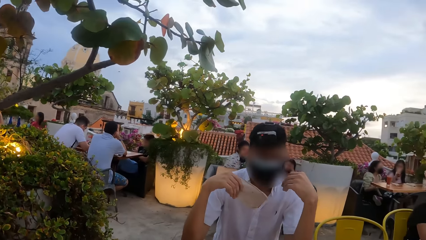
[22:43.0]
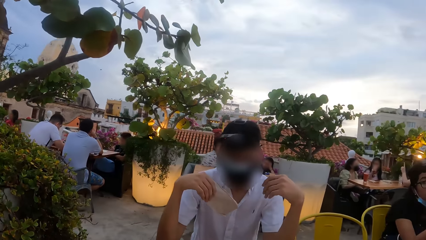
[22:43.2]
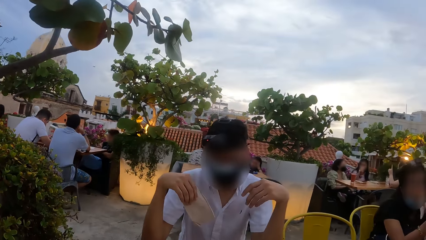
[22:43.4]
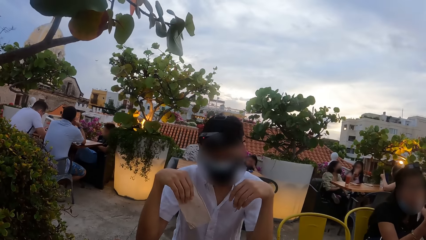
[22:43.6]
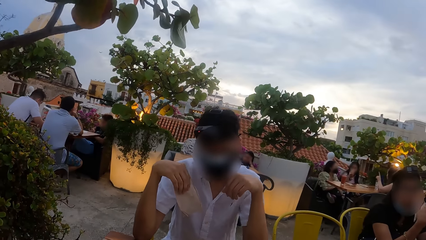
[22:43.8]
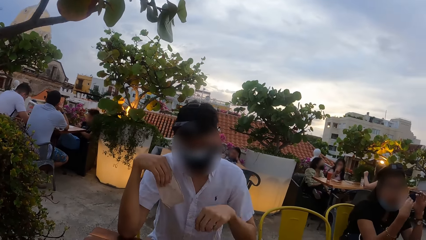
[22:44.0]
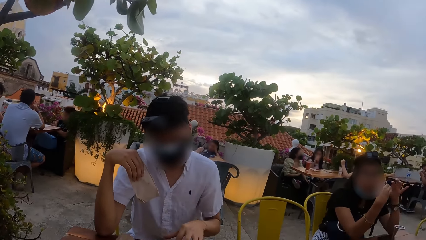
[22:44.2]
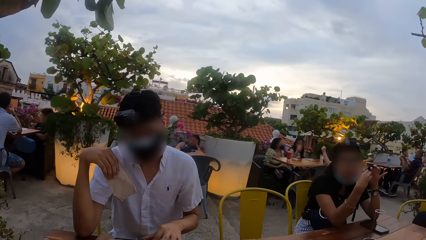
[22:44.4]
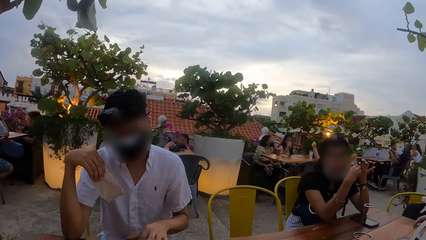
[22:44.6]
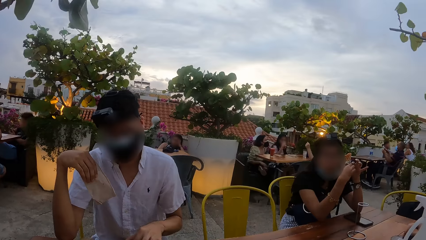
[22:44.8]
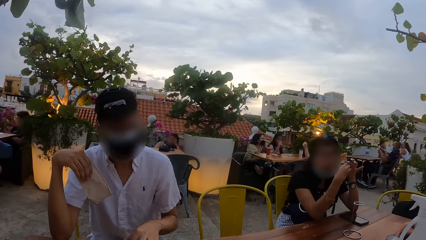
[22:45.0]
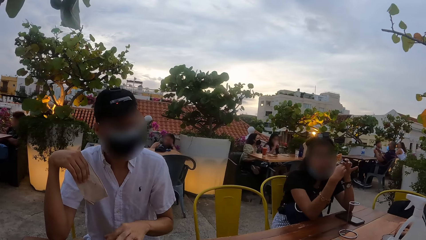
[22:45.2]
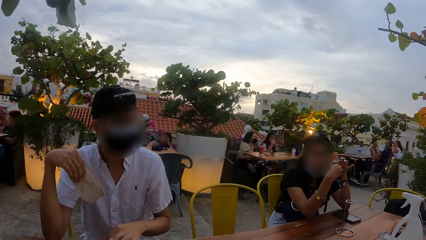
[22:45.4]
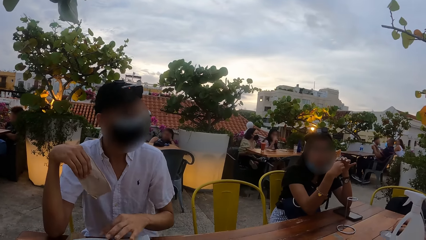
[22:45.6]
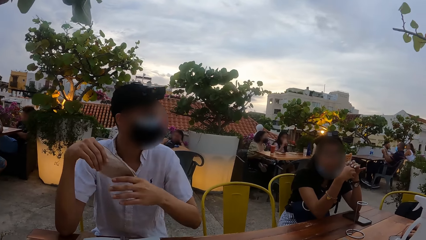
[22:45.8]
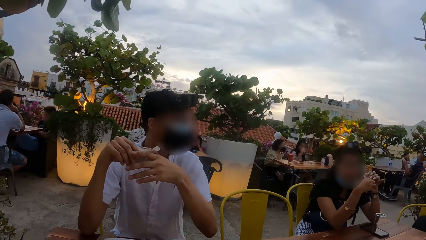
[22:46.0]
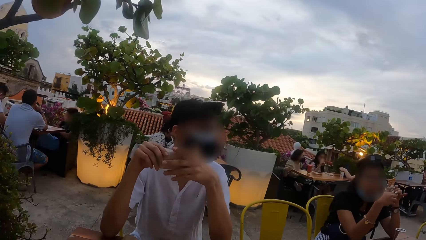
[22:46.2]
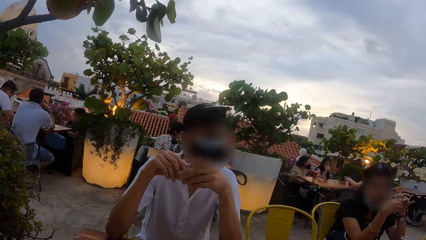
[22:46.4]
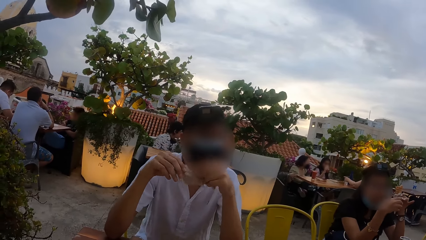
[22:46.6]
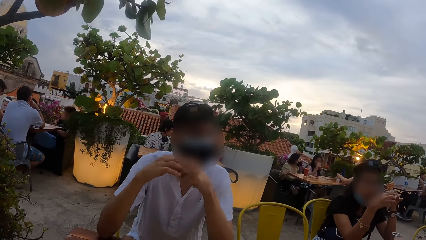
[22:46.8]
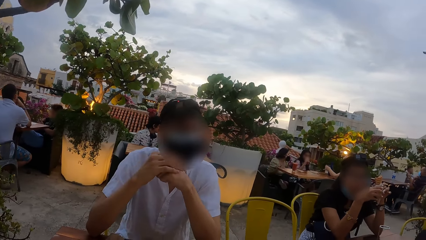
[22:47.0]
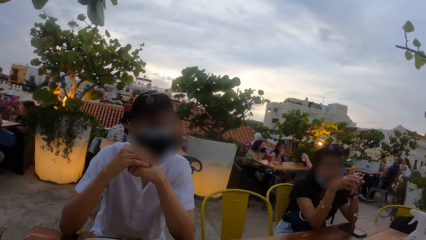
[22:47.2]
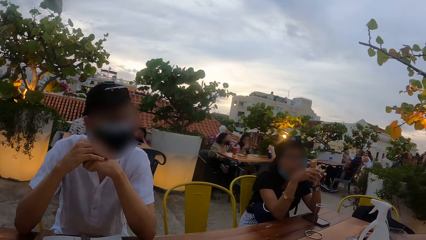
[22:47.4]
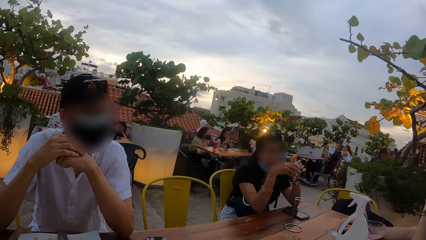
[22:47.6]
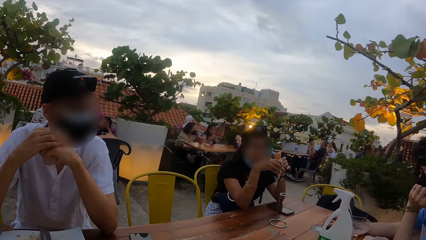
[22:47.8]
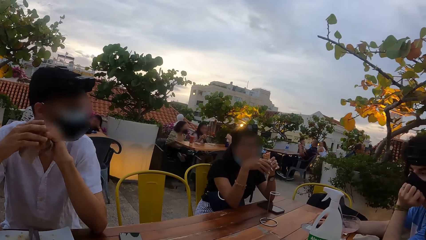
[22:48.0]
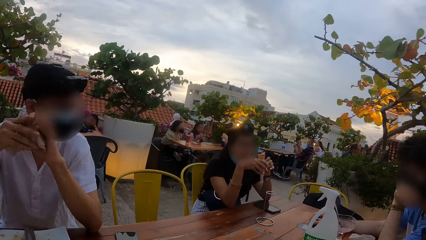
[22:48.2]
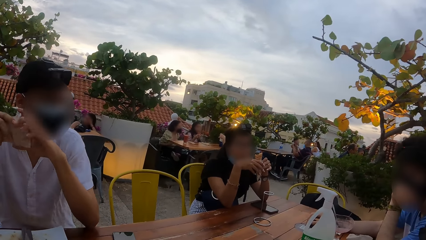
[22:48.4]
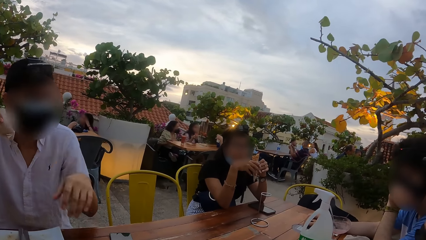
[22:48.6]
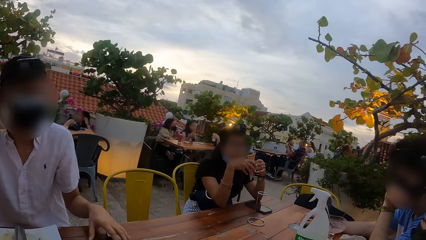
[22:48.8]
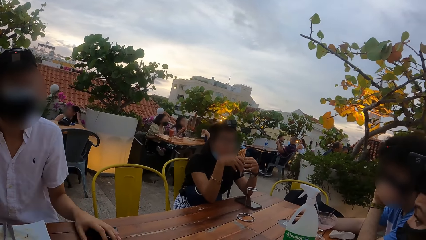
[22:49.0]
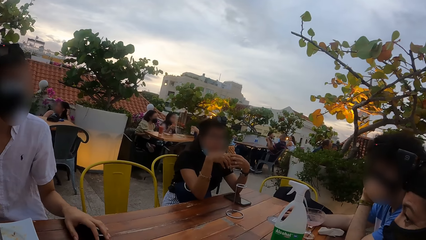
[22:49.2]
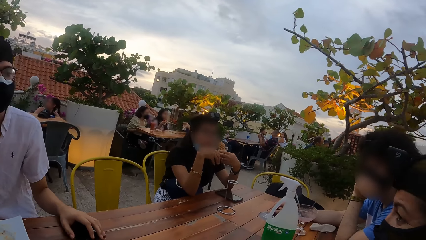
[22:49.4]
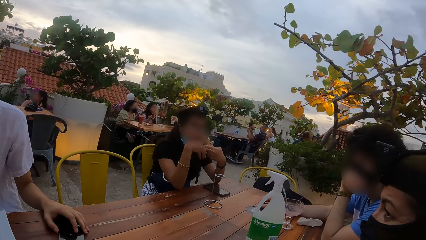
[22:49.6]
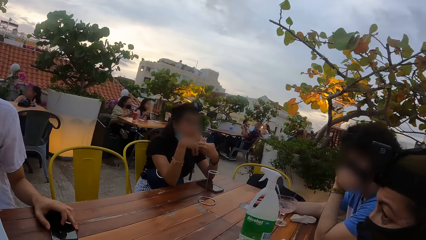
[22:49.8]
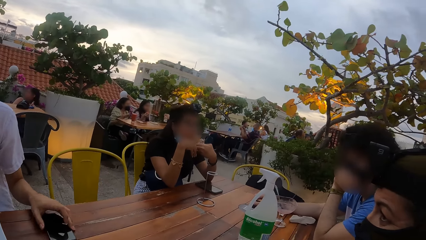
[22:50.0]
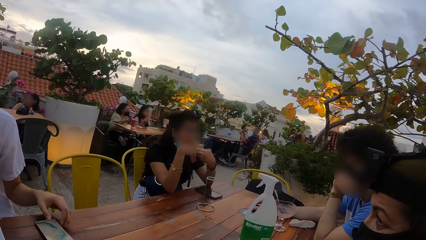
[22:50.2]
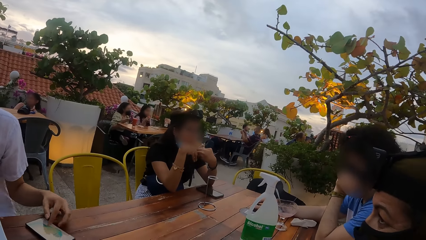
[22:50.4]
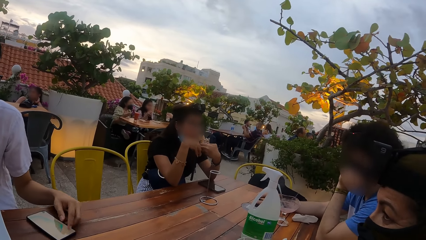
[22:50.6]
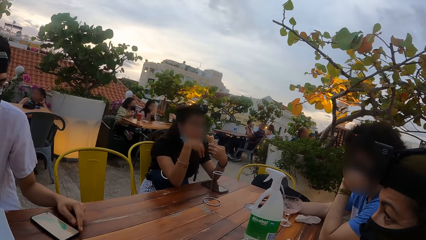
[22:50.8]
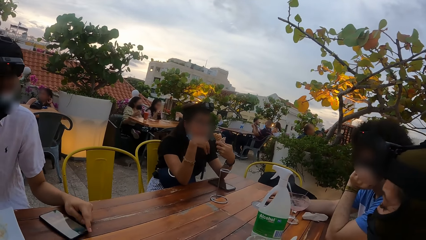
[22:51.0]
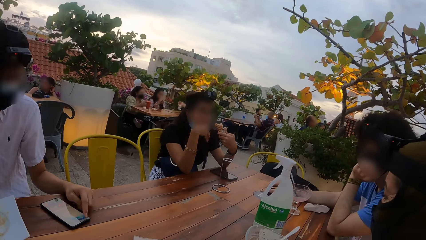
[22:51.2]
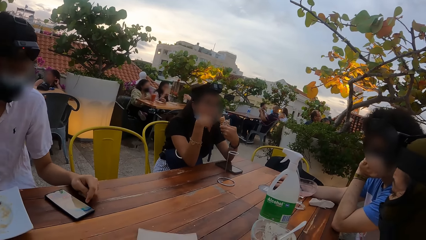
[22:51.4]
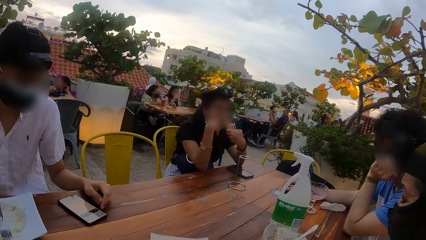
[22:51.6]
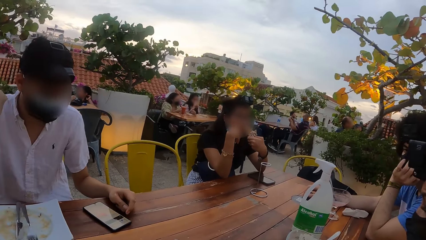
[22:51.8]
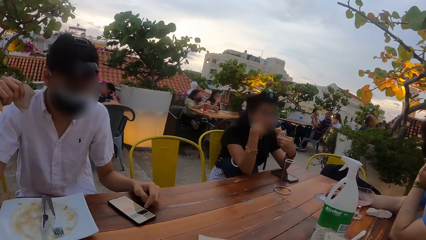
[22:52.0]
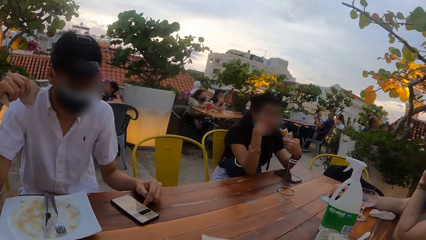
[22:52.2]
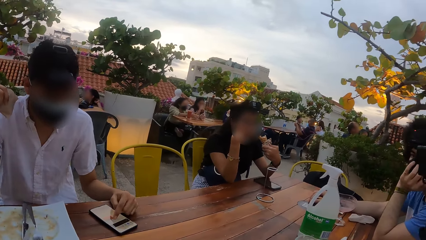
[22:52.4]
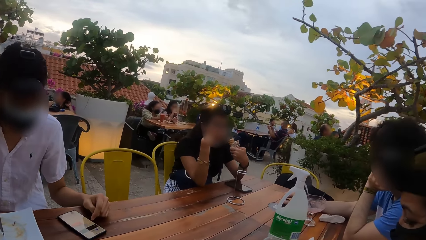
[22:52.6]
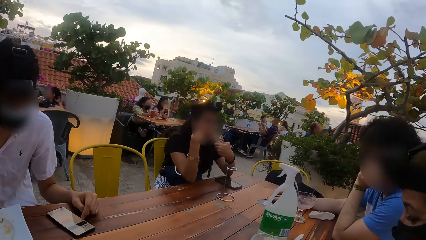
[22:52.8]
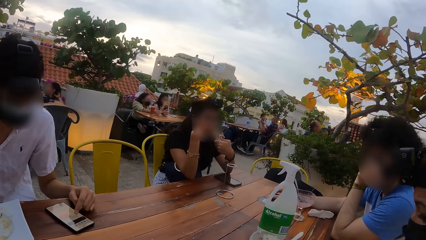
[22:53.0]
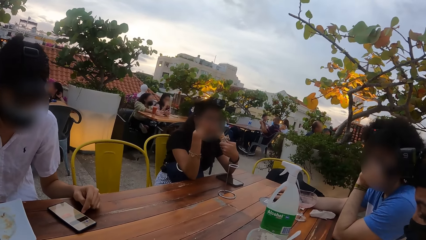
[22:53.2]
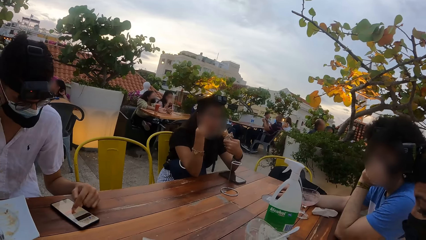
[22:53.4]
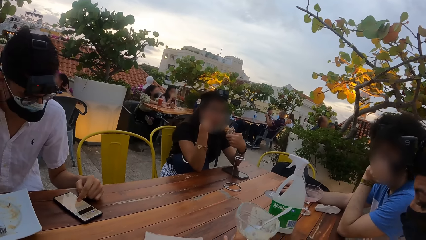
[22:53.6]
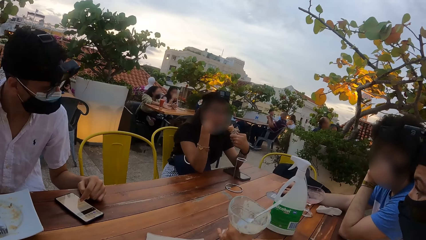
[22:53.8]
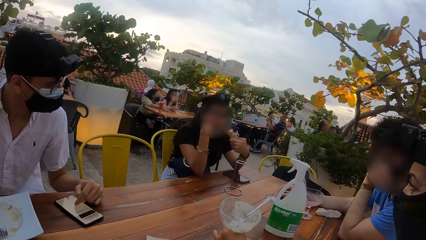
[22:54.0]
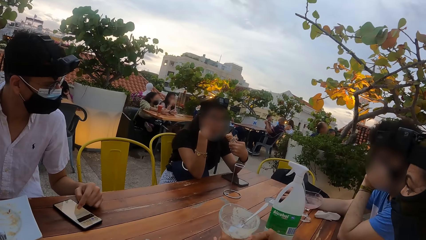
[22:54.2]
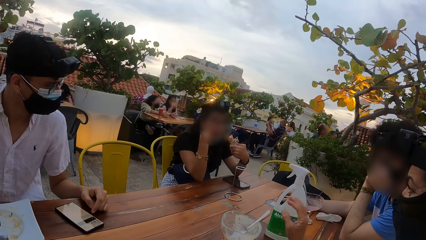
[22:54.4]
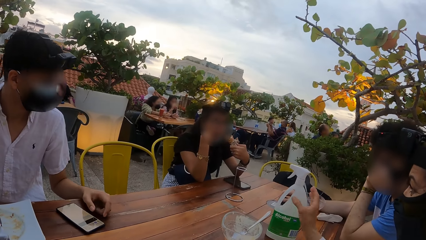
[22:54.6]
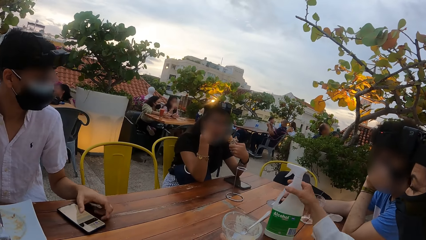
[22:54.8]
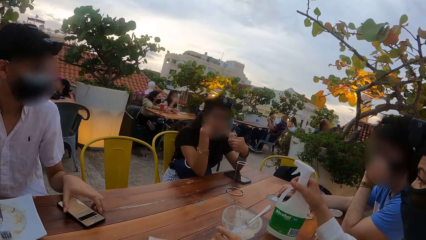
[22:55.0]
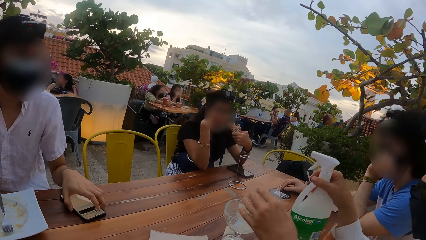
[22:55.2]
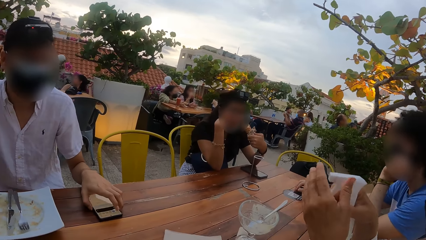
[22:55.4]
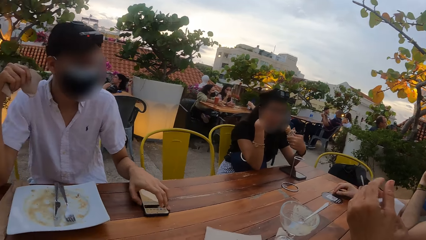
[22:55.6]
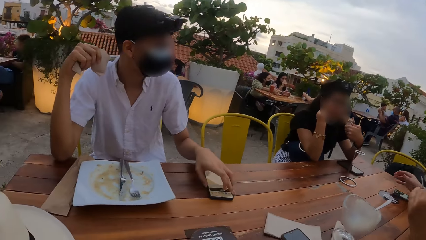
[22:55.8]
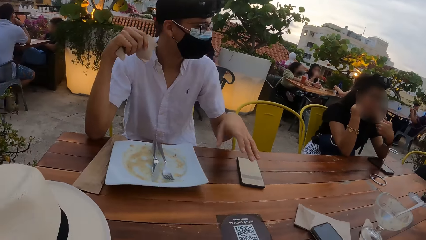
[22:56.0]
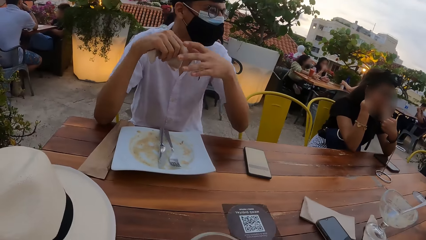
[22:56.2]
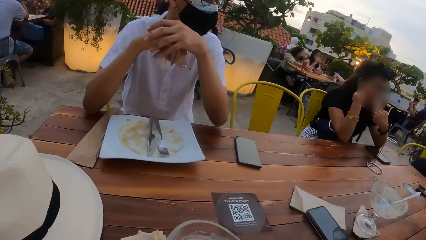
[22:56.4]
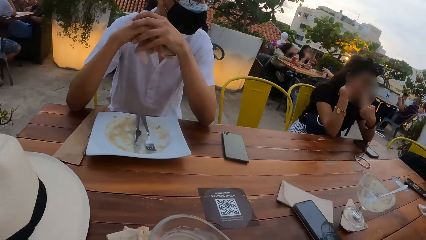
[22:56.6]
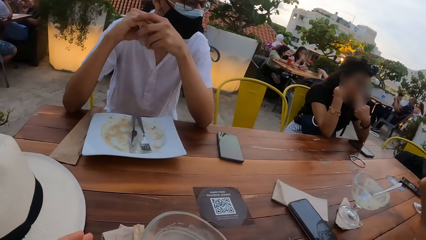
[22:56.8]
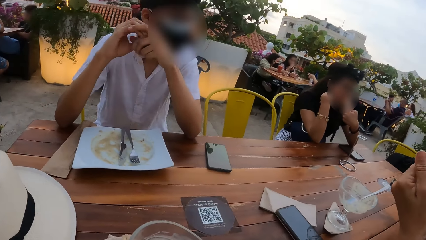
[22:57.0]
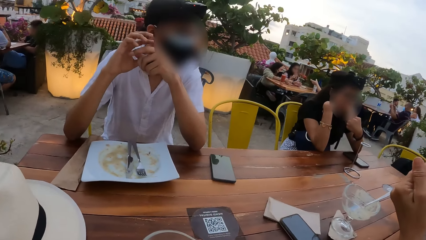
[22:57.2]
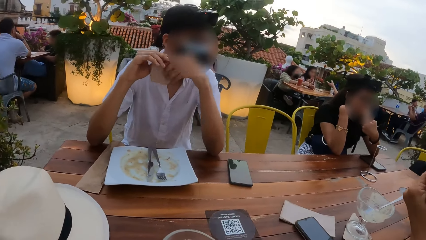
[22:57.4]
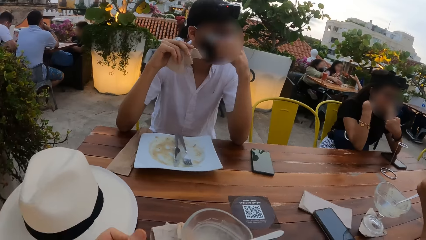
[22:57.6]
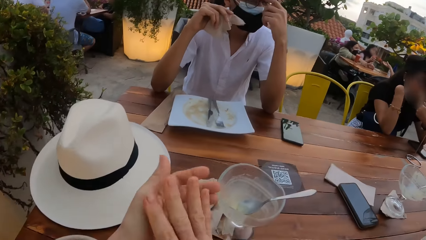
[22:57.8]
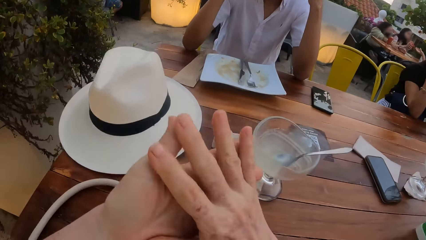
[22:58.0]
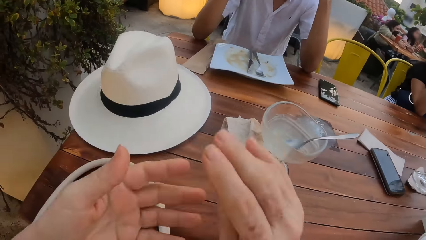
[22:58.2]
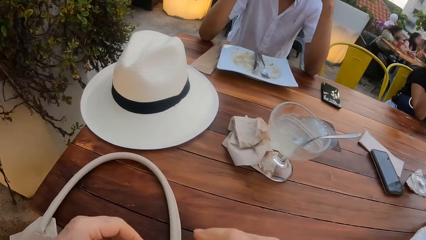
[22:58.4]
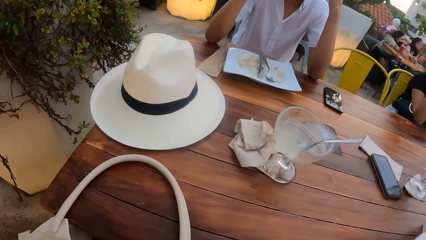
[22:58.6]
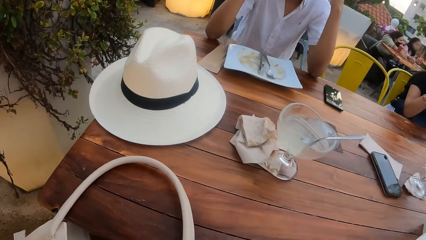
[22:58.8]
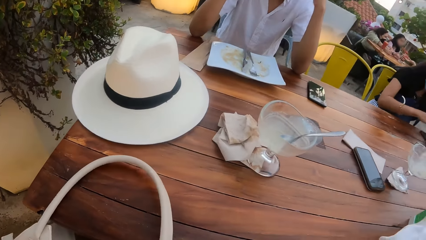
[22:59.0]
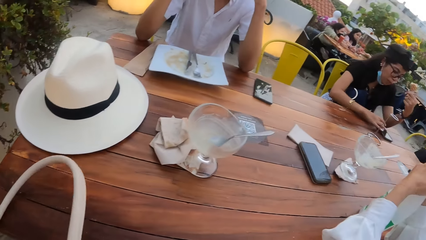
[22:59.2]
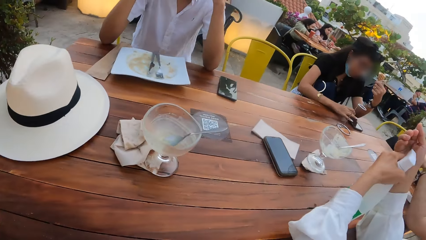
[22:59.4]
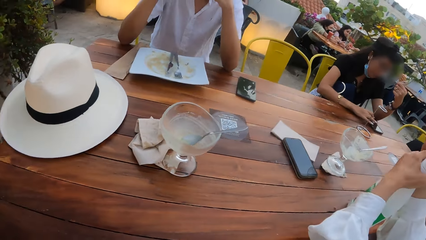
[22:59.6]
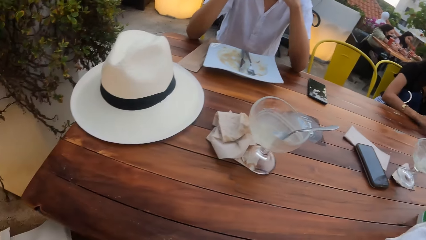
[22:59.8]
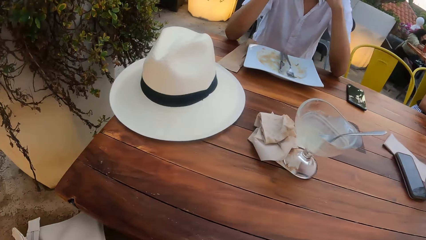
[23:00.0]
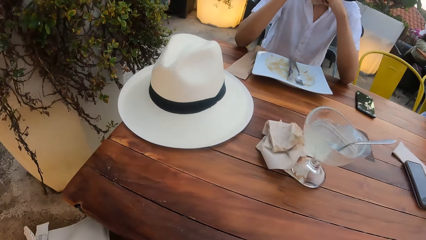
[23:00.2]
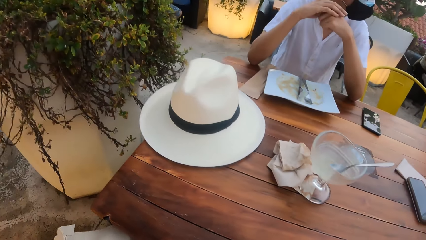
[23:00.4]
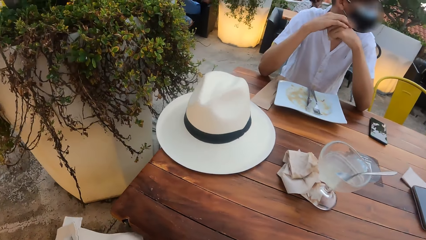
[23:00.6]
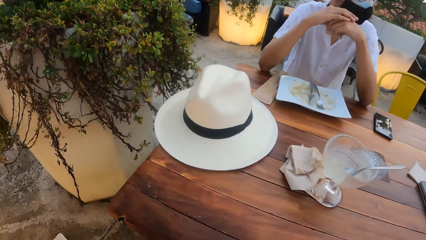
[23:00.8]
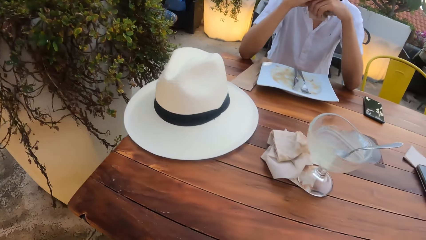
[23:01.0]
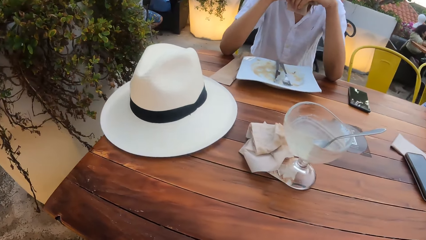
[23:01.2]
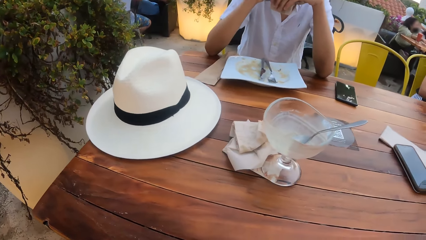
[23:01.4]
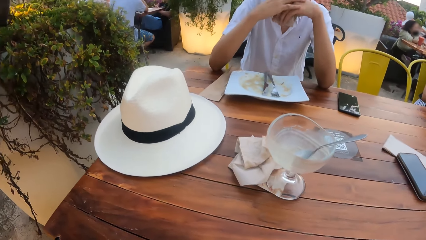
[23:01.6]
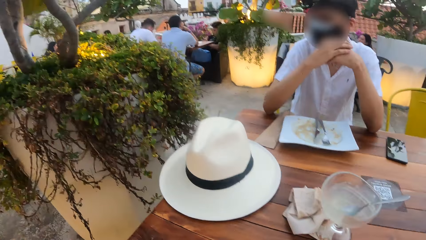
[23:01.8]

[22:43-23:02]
The camera wearer looks at a person. A man holds the handkerchief in his right hand with his left hand. The man passes the handkerchief in his right hand to his left hand, holds his hands together, and places his left hand on a phone on the table. A woman eats the wafer in her hands. The man holds the phone on the table, adjusts the phone on the table with his left hand, and operates the phone on the table with his left hand. Another woman adjusts a cup on the table with her left hand. The other woman picks up a bottle of sanitizer from the table with her right hand and applies sanitizer from the bottle of sanitizer in her right hand to her left hand. The man removes his left hand from the phone on the table and holds his hands together. The camera wearer looks around. The man adjusts the mask on his face with his left hand. The camera wearer wipes hands, rubs his hands together, and looks around. The first woman operates a phone on the table with her right hand. The other woman applies sanitizer from the bottle of sanitizer in her left hand to her right hand.
